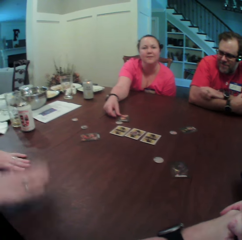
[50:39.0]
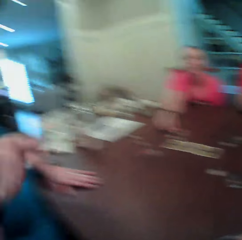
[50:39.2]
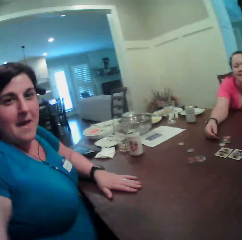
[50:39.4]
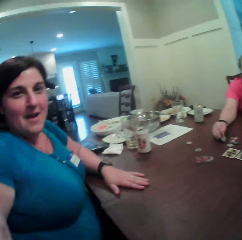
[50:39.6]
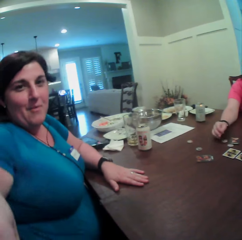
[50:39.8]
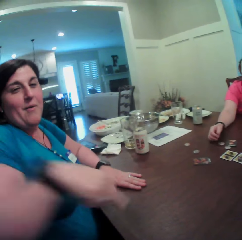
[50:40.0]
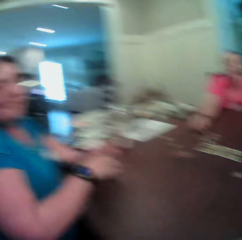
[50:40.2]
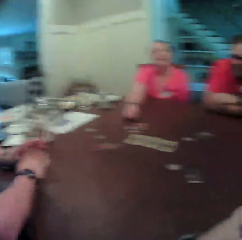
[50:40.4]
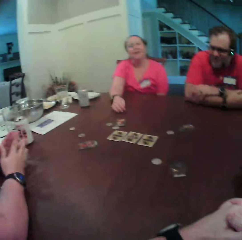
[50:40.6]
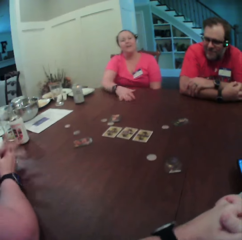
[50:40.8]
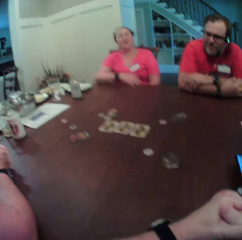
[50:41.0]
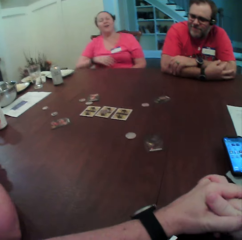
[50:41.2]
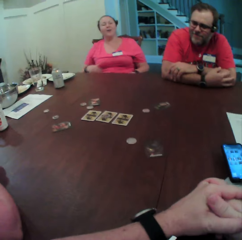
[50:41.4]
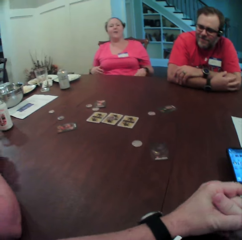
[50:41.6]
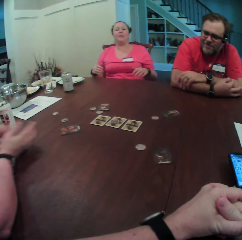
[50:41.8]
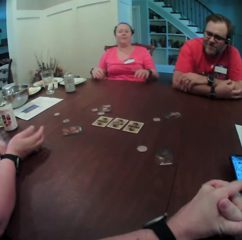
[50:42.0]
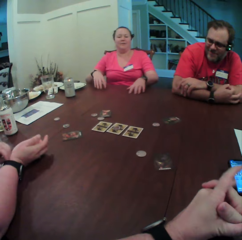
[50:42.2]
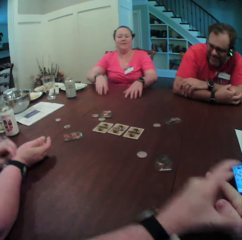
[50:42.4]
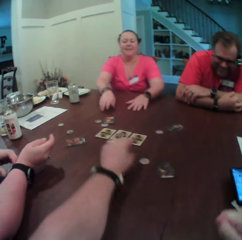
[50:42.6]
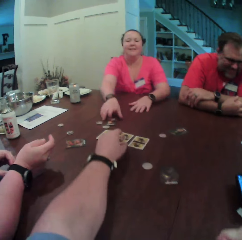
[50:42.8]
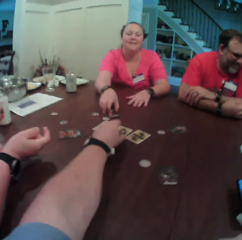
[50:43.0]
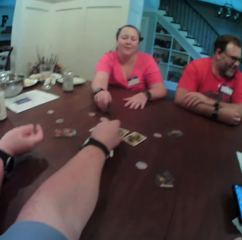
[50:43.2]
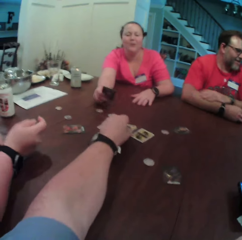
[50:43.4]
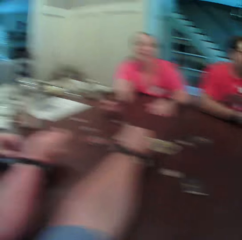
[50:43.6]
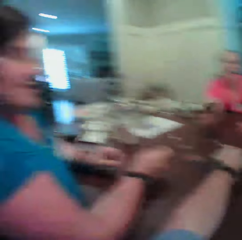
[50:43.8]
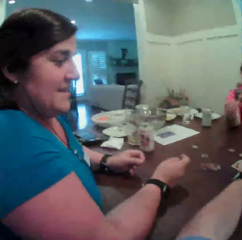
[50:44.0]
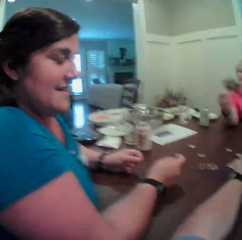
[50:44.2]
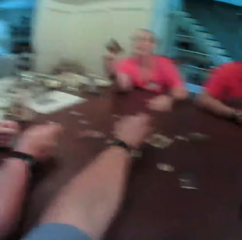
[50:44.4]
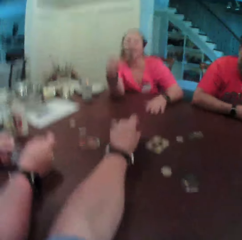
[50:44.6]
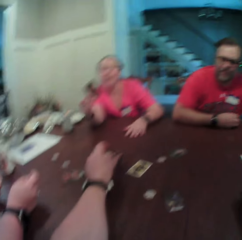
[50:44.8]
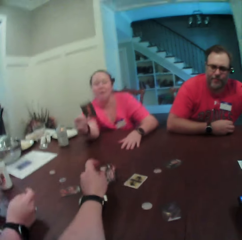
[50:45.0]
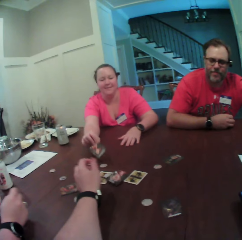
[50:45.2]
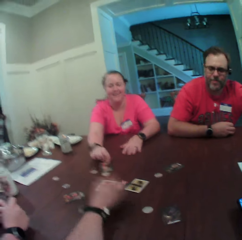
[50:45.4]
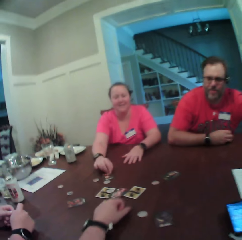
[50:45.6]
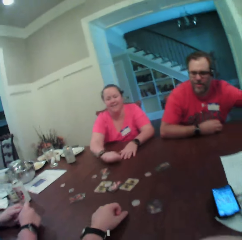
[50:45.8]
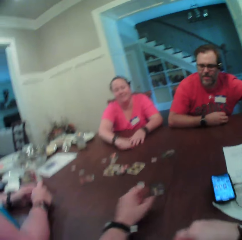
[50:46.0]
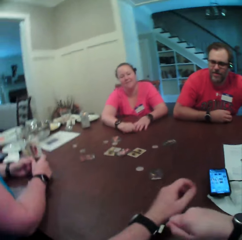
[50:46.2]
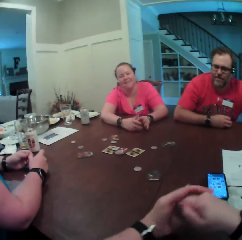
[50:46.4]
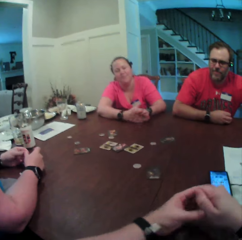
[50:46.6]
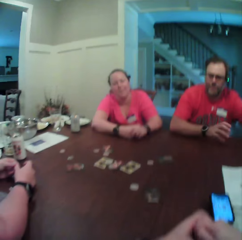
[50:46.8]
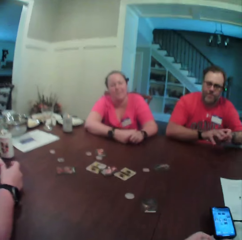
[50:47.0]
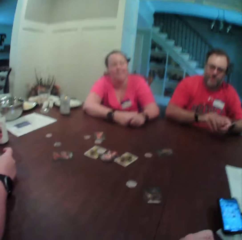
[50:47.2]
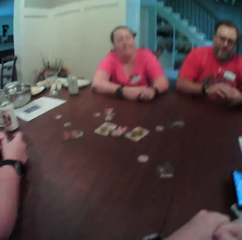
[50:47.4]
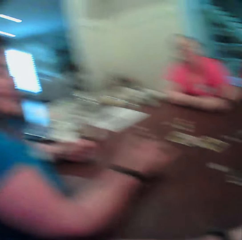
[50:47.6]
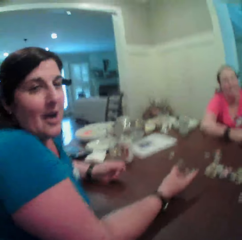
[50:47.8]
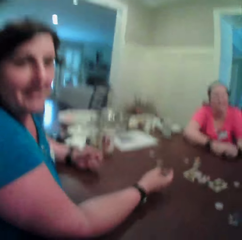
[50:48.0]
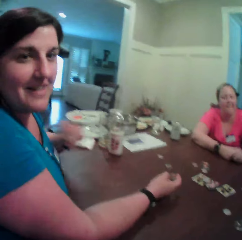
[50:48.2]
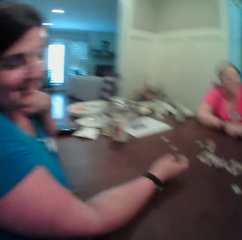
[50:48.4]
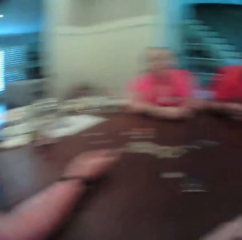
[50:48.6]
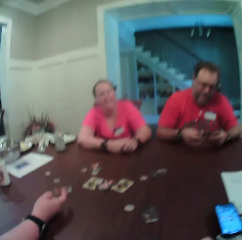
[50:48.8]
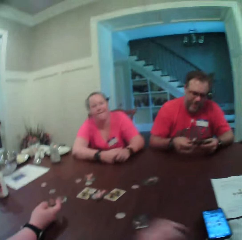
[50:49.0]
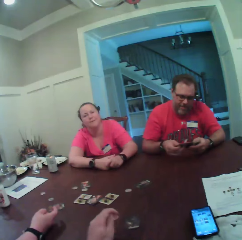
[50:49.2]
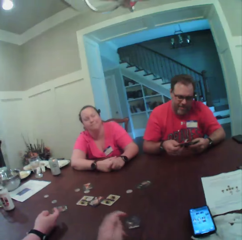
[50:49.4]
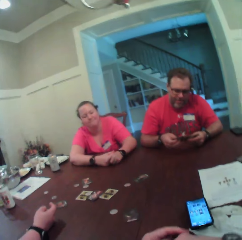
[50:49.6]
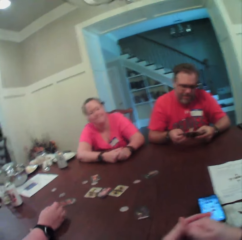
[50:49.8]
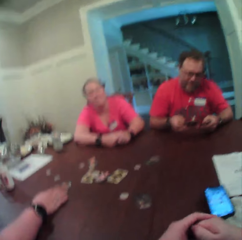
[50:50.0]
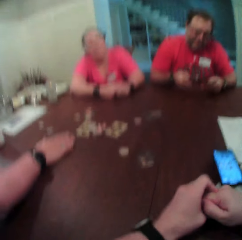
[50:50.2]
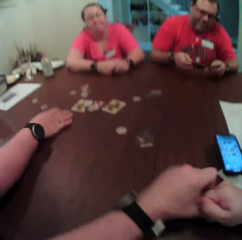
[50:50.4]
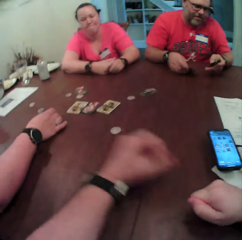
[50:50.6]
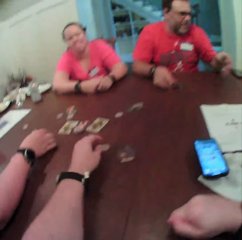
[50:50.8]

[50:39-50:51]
The woman hits the table with both hands. The woman removes her right hand from the table. The woman touches the camera wearer with her right hand. Another woman drops a coin on the table with her right hand. The first woman talks to the camera wearer. The first woman places her right hand on the table. The other woman talks to the camera wearer. The other woman removes her right hand from the table. The other woman places both hands on the table. The other woman picks up the card on the table with her right hand. The camera wearer touches a card on the table with his left hand. He turns towards the first woman. He turns towards the other woman and a man. The other woman raises the card with her right hand. The camera wearer flips the card on the table with his left hand. The other woman drops the card on the table with her right hand. The camera wearer removes his left hand from the card on the table. The other woman talks to the camera wearer. The man passes a card to his right hand with his left hand. The camera wearer turns towards the first woman. The first woman talks to the camera wearer. The first woman removes her left hand from the table. The camera wearer turns towards the other woman and the man. The man holds some cards with both hands. The camera wearer looks around.

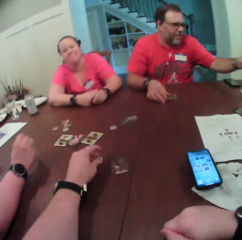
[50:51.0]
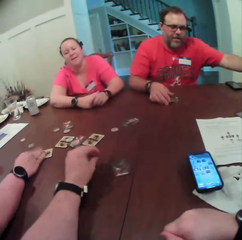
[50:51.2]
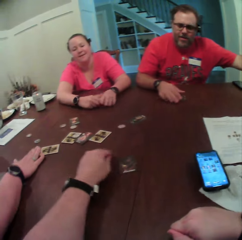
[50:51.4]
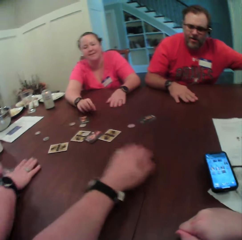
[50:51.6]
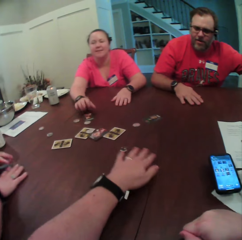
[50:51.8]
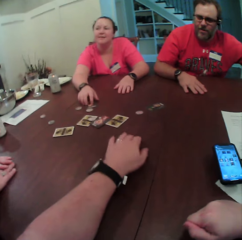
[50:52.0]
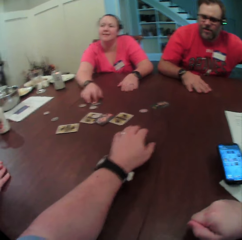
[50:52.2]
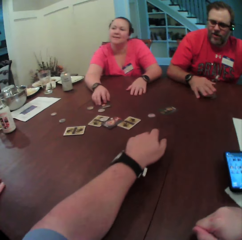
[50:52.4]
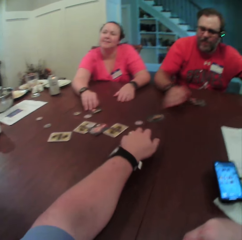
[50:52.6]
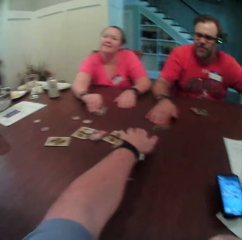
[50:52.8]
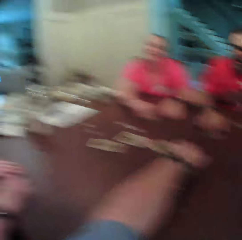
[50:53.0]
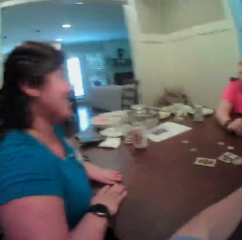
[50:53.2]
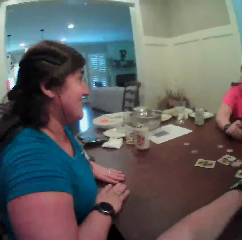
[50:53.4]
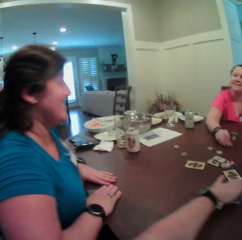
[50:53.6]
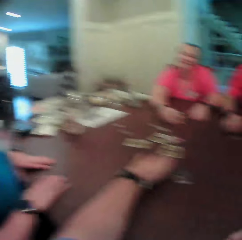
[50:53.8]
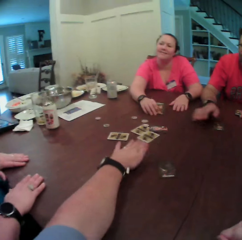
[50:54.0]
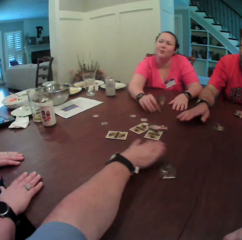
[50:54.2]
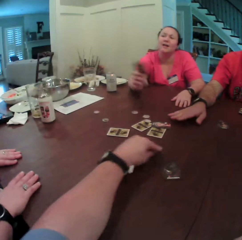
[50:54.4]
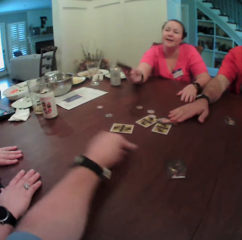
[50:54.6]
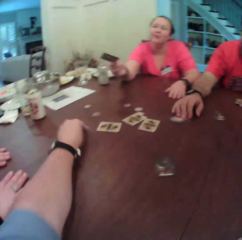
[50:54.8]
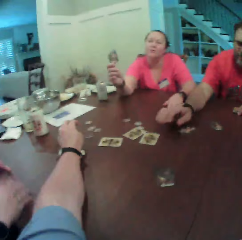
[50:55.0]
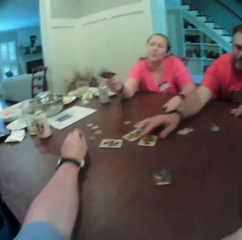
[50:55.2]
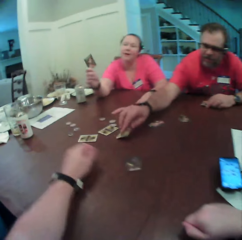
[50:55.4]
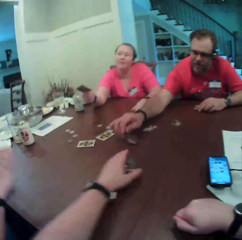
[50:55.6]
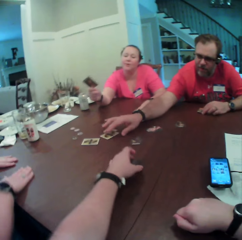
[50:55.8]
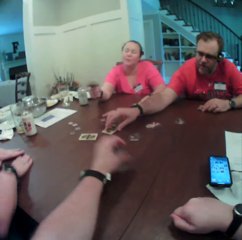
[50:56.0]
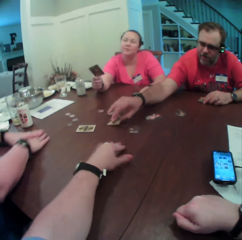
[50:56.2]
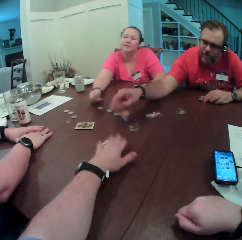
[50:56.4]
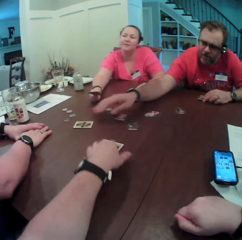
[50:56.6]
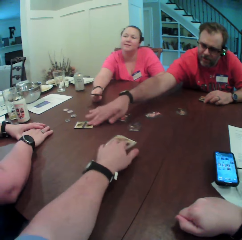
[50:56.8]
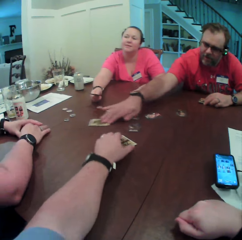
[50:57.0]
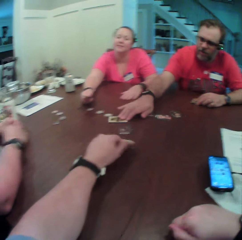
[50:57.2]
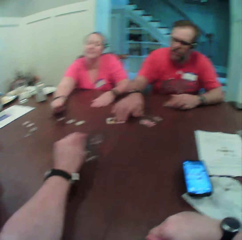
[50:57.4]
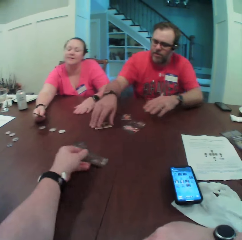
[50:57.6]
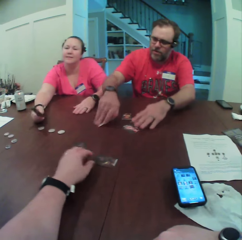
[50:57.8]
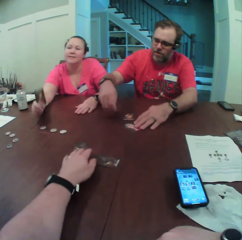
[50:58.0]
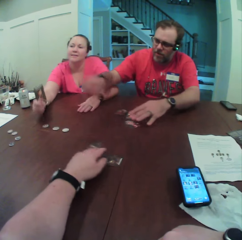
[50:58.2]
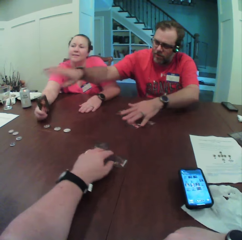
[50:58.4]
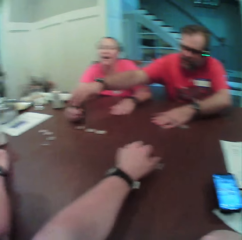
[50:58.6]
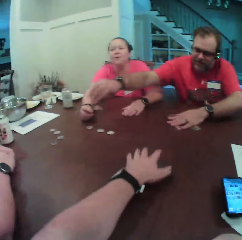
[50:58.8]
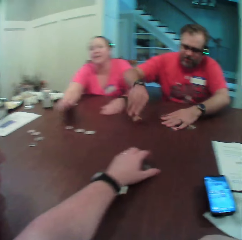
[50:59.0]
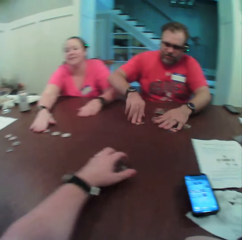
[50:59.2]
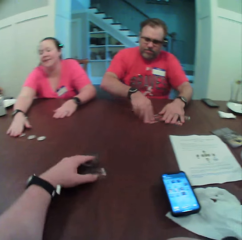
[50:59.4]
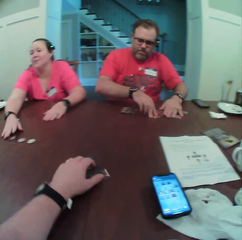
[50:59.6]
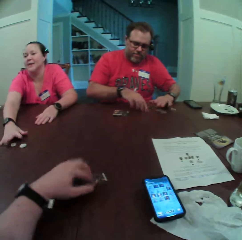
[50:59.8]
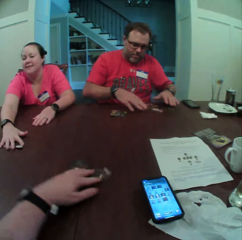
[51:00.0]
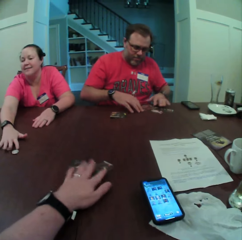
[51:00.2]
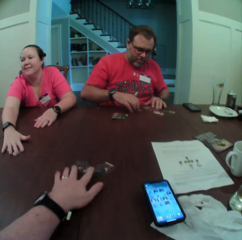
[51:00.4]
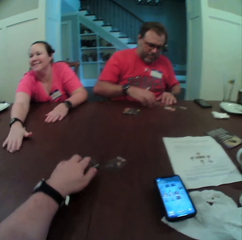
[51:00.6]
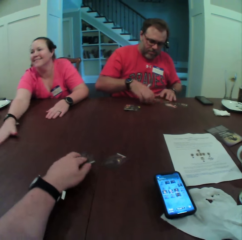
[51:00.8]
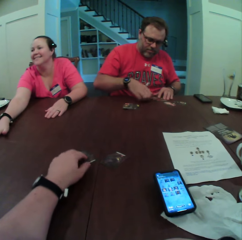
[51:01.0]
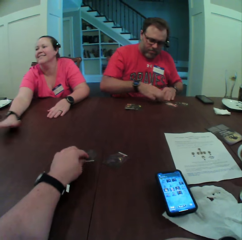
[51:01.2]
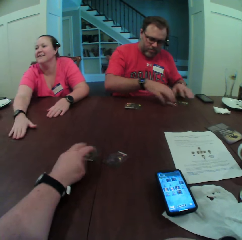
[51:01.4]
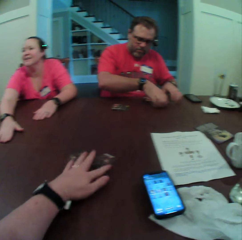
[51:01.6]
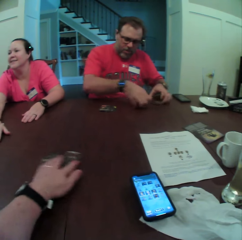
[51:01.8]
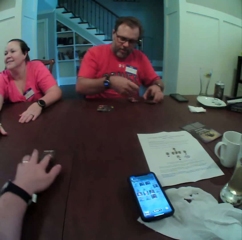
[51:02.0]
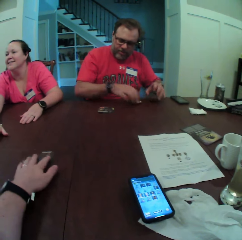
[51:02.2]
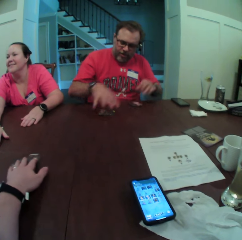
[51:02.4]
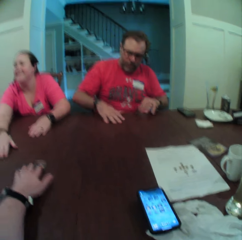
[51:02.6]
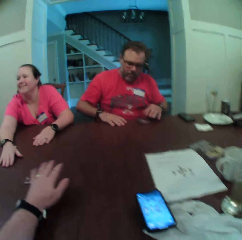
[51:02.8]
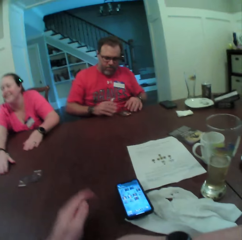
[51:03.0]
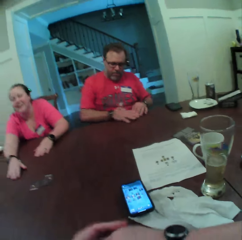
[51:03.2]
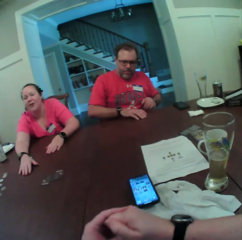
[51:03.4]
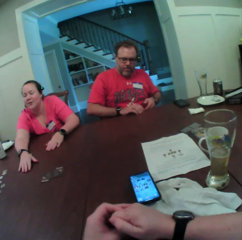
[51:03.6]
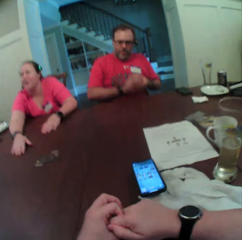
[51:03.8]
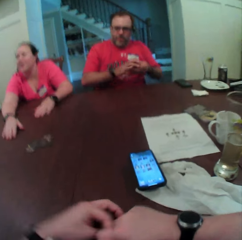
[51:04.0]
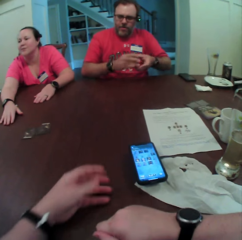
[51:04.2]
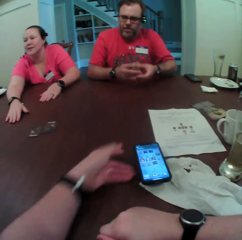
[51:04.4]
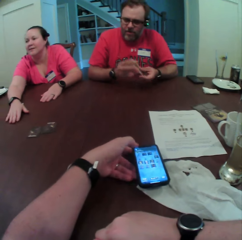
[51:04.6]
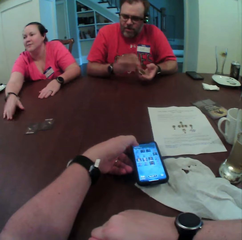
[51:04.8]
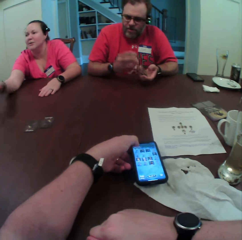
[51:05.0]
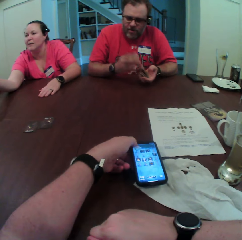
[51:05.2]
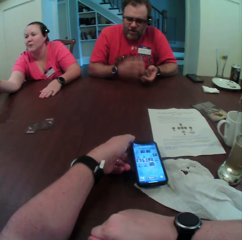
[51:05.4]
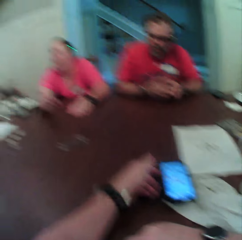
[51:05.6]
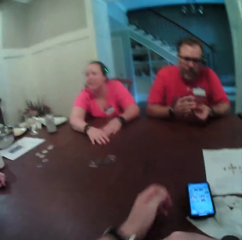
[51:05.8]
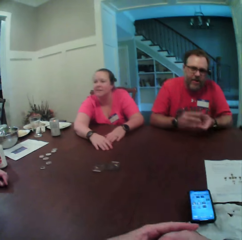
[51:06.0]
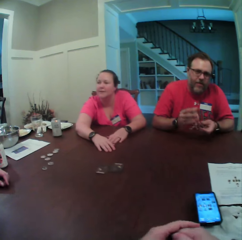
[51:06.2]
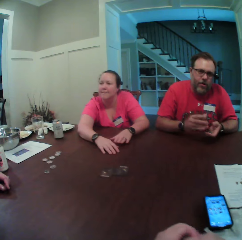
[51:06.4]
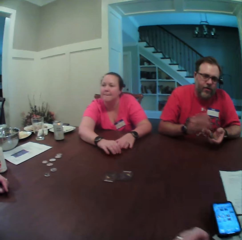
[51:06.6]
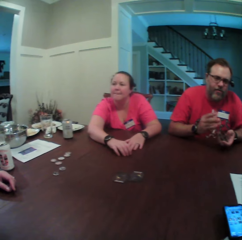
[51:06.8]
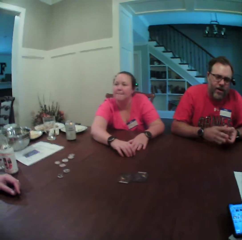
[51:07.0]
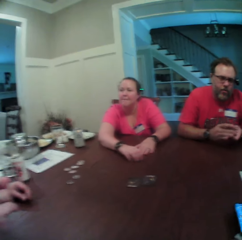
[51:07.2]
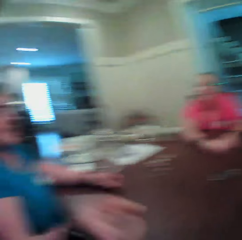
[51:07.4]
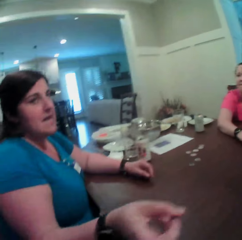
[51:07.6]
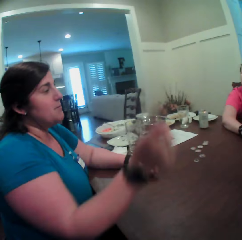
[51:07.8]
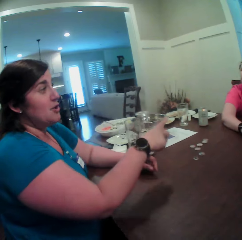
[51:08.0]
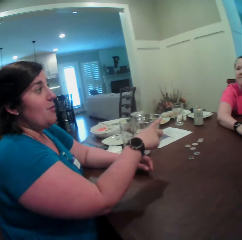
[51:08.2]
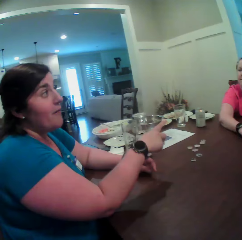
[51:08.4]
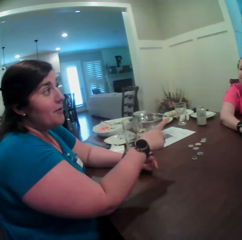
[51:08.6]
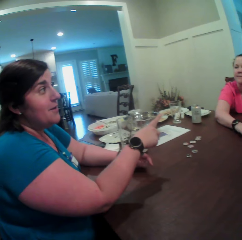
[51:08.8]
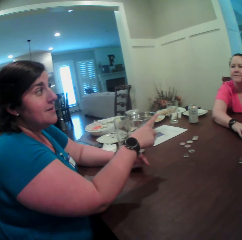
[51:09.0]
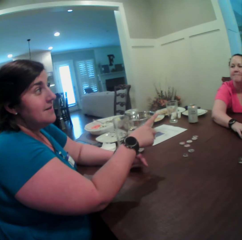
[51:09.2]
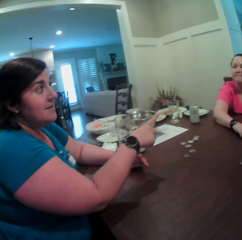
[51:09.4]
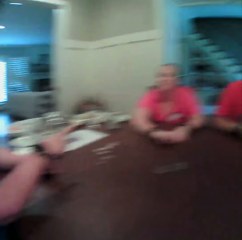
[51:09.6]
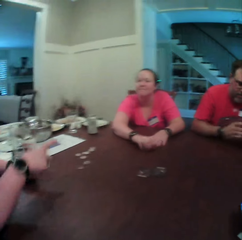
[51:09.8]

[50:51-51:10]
The man drops some cards on the table with his right hand. A woman flips a card on the table with her right hand. The camera wearer turns something from the table. He picks up a coin on the table with his left hand. He drops the coin on the table with his left hand. He places his left hand on a card on the table. Another woman touches the card on the table with her right hand. The camera wearer pushes the cards. The man removes his right hand from the card on the table. The camera wearer removes his left hand from the card on the table. The man touches a card on the table with his right hand. The camera wearer turns towards the first woman. He turns towards the other woman and the man. He drags a coin on the table with his left hand. The other woman raises the card with her right hand. The camera wearer pushes something. The man drags a card on the table with his right hand. The man flips a card on the table with his right hand. He flips a card on the table again. The camera wearer flips the card on the table with his left hand. He touches the cards. The man picks the card from the other woman's right hand with his right hand. The man drops the card on the table with his right hand. The other woman packs some coins on the table to the side of the table with her right hand. The camera wearer pushes some cards towards the center of the table. The man arranges the cards on the table with both hands. The man picks up the cards from the table with both hands. The man shuffles the cards with both hands. The camera wearer taps his phone on the table with his left hand. The man talks to the camera wearer. The camera wearer turns towards the first woman. The first woman talks to the camera wearer. The first woman points her right hand towards the other woman.
